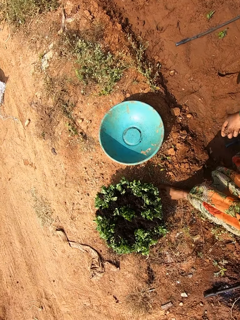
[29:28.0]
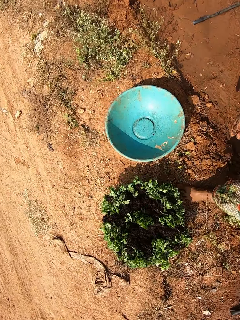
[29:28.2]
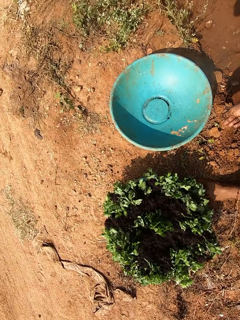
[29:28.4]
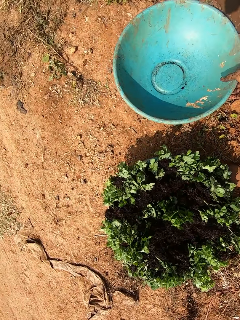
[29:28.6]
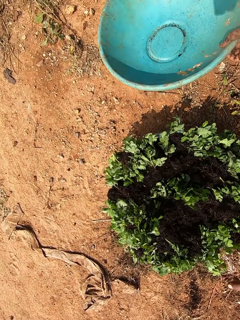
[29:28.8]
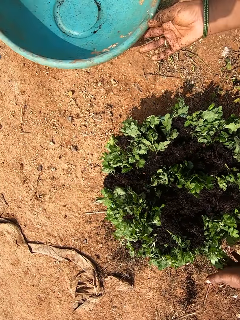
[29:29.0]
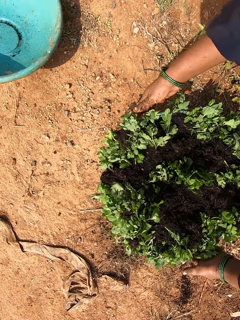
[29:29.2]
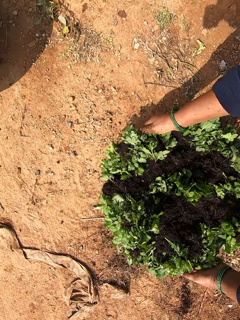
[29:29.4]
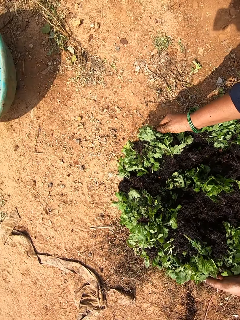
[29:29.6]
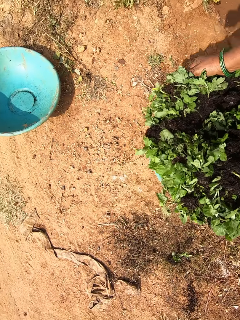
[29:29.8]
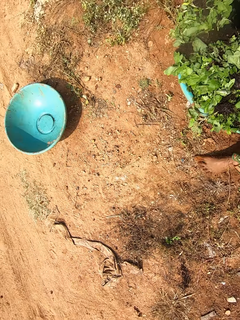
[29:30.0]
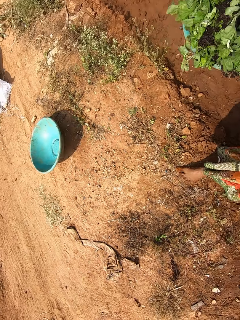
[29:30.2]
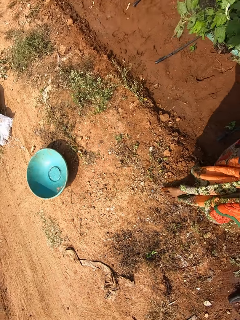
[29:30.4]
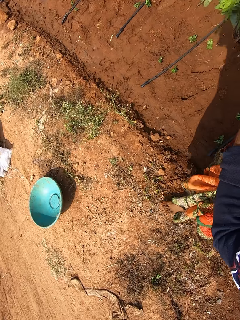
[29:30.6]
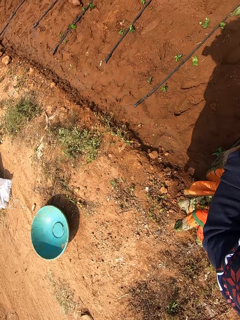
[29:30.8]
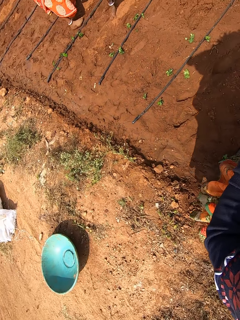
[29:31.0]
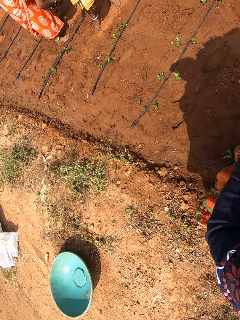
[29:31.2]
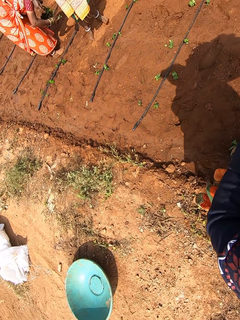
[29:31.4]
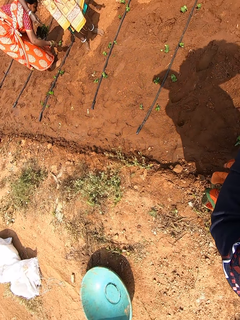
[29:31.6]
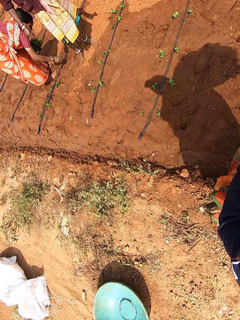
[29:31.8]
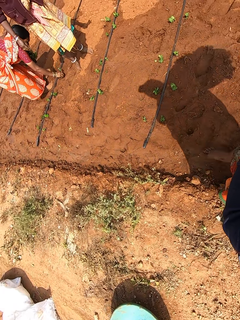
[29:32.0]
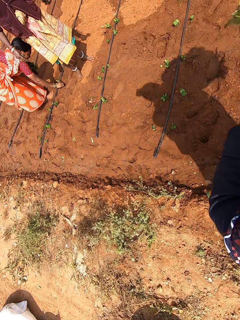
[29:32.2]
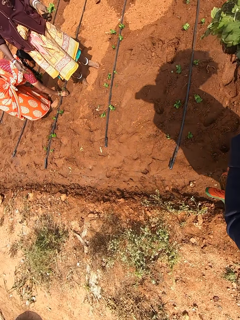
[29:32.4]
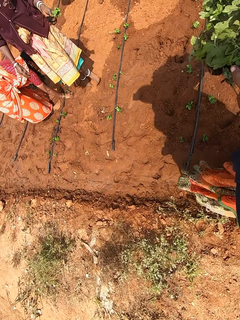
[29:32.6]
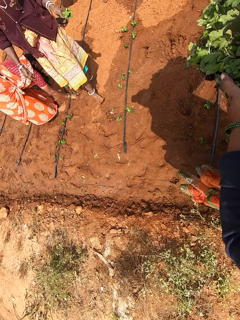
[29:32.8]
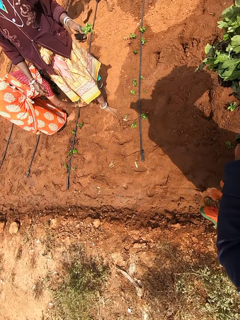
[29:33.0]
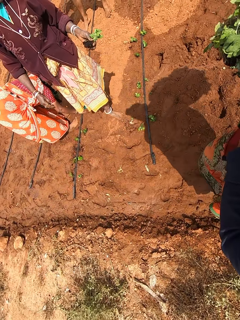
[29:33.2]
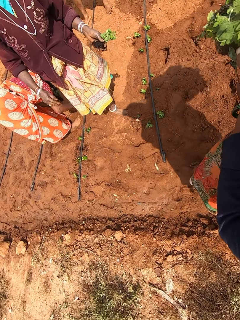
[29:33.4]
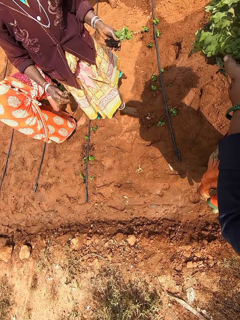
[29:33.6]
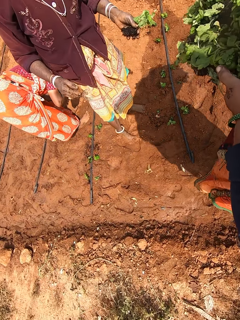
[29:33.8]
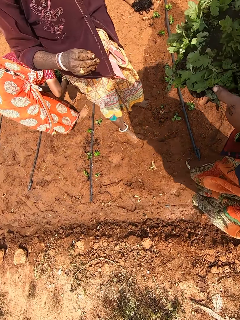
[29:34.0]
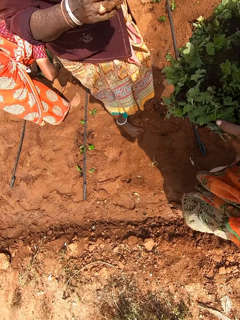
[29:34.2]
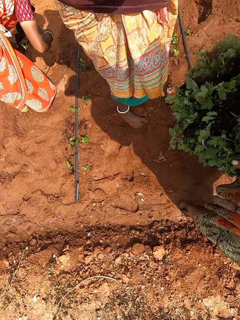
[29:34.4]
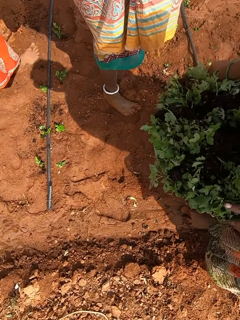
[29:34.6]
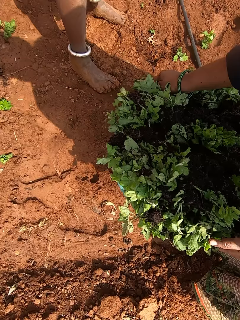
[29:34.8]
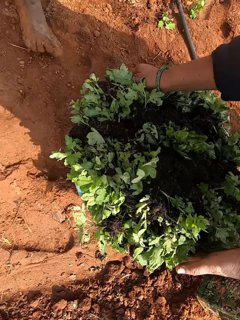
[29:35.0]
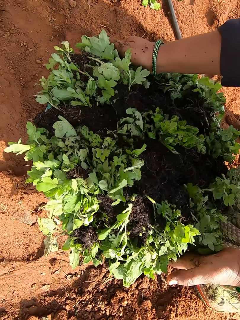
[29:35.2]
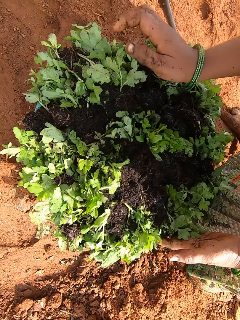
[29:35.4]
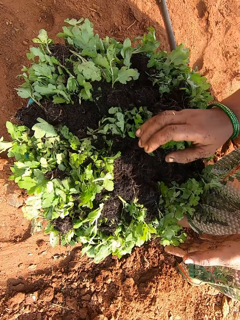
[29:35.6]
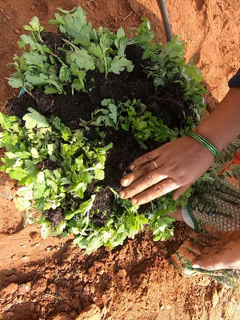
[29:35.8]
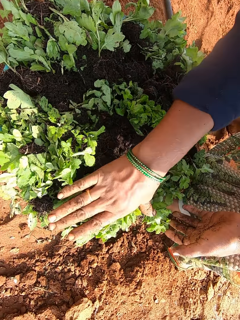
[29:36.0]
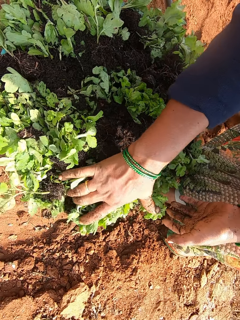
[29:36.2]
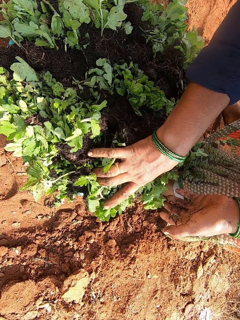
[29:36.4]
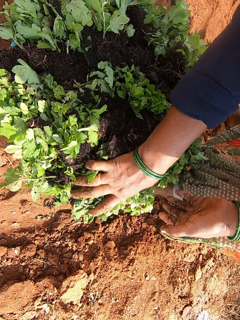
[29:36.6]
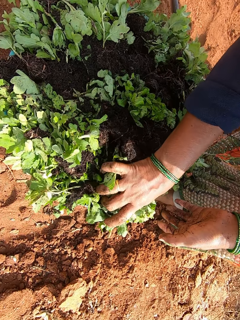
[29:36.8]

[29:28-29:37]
The camera wearer picks up the bowl or basin from the ground with her right hand. She throws the bowl on the ground with her right hand. She holds the bowl of seedlings with her left hand. She drags the basin on the ground. She holds the bowl of seedlings with both hands. She carries the bowl of seedlings from the ground with both hands. A woman picks a seedling from her left hand with her right hand and plants the seedling on the ground with her right hand. The camera wearer walks in the farm. Another woman interacts with the camera wearer. The camera wearer places the bowl of seedlings on the ground with both hands. A man interacts with the camera wearer. The camera wearer packs some seedlings from the bowl on the ground with her right hand.

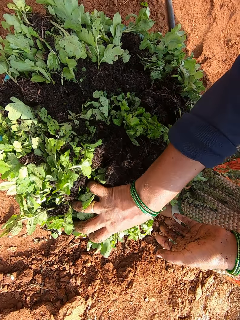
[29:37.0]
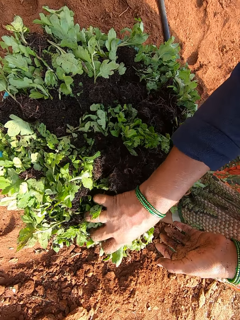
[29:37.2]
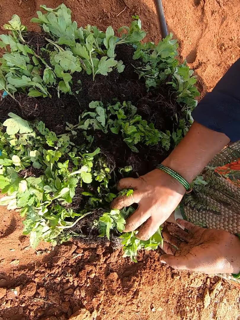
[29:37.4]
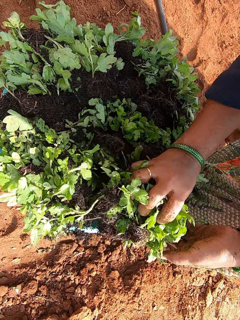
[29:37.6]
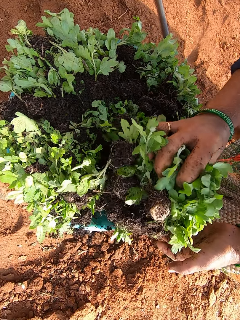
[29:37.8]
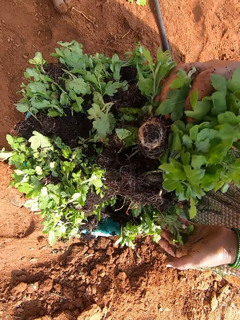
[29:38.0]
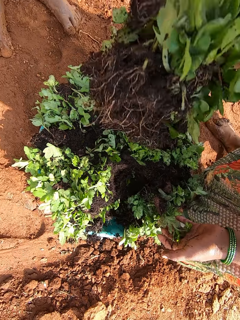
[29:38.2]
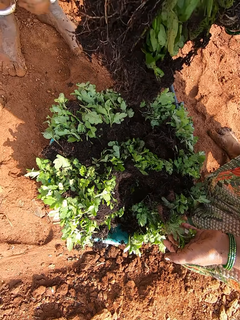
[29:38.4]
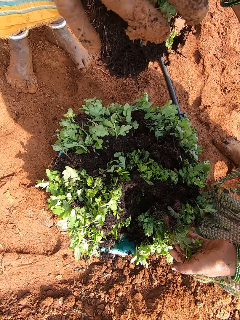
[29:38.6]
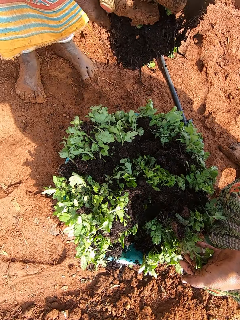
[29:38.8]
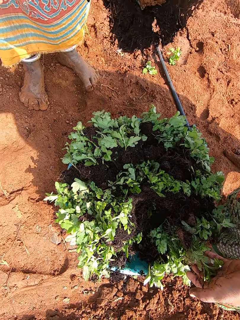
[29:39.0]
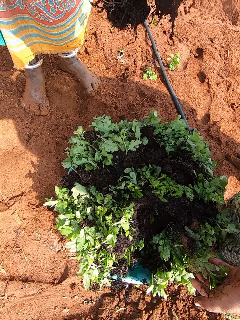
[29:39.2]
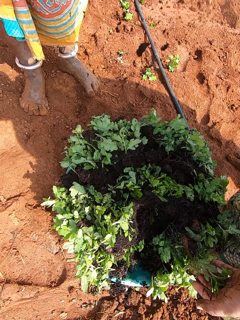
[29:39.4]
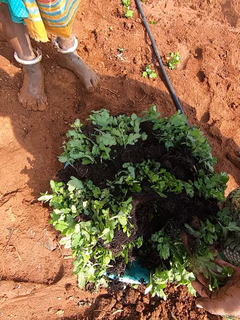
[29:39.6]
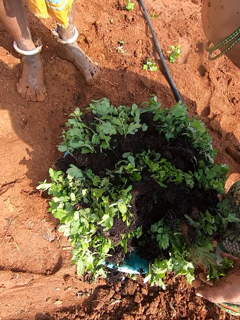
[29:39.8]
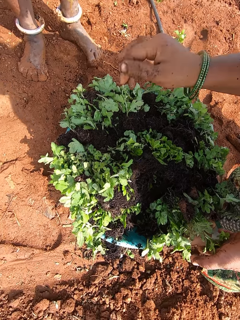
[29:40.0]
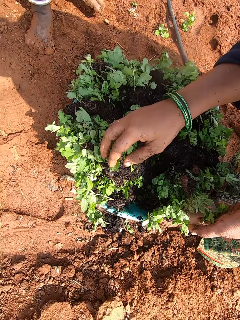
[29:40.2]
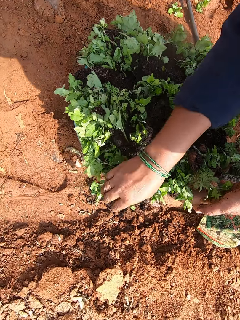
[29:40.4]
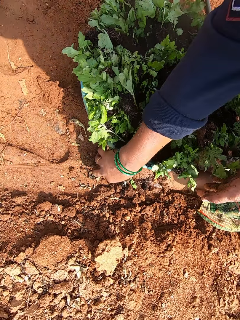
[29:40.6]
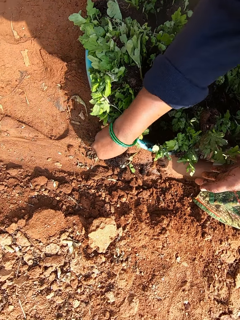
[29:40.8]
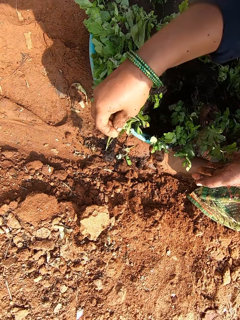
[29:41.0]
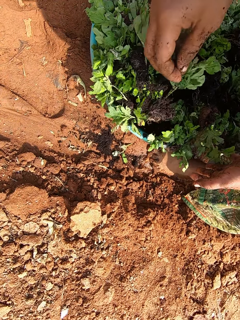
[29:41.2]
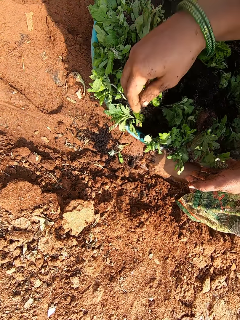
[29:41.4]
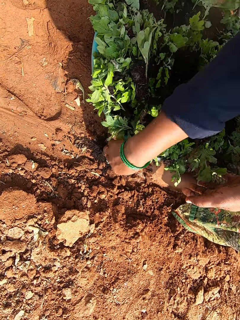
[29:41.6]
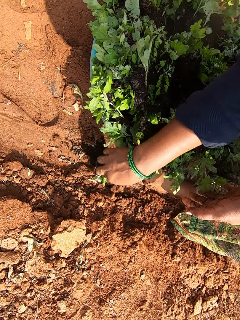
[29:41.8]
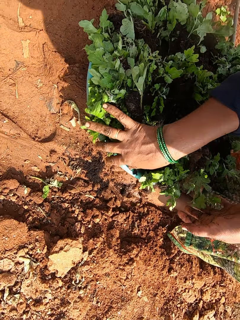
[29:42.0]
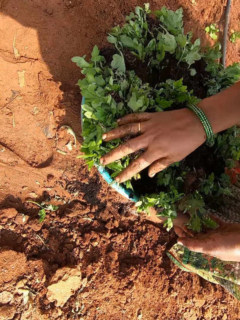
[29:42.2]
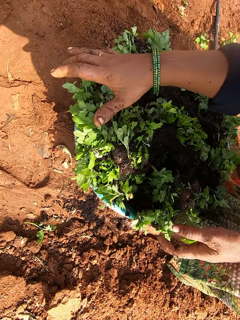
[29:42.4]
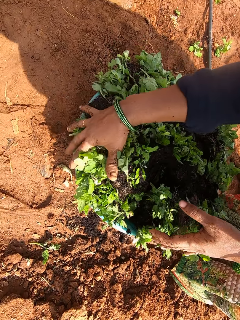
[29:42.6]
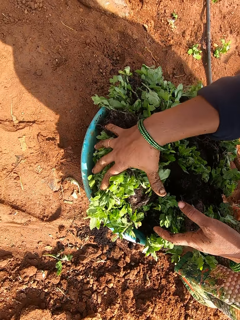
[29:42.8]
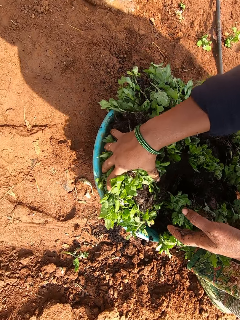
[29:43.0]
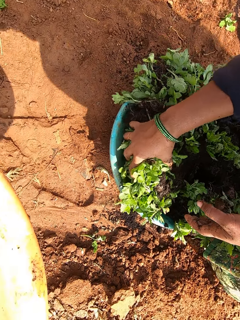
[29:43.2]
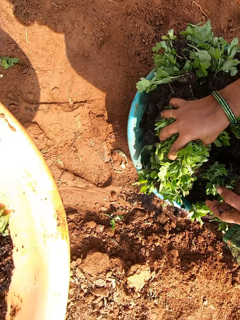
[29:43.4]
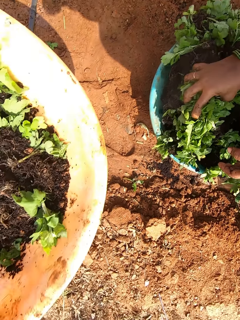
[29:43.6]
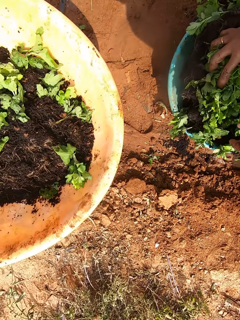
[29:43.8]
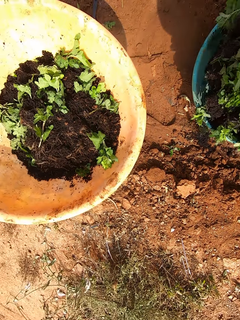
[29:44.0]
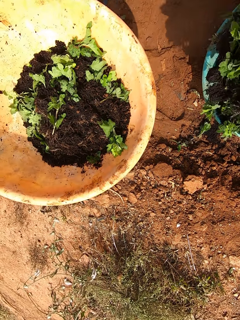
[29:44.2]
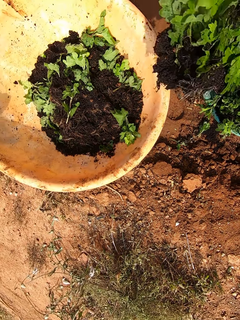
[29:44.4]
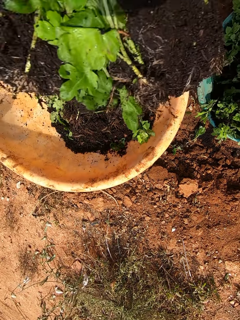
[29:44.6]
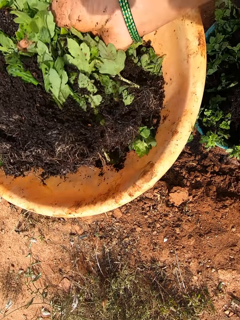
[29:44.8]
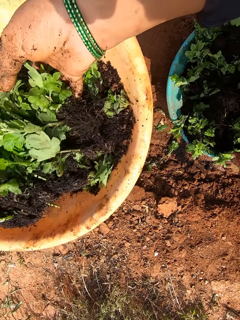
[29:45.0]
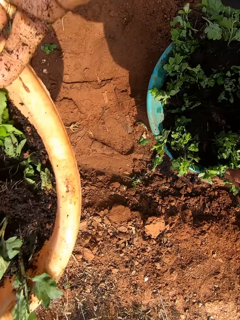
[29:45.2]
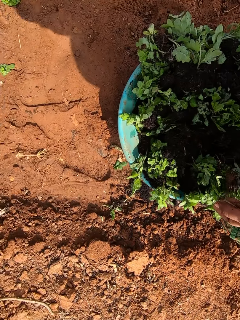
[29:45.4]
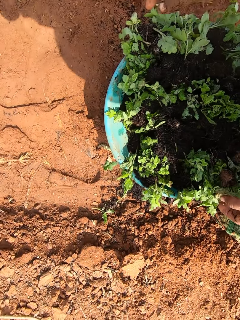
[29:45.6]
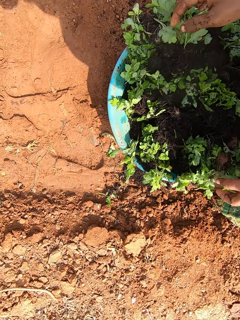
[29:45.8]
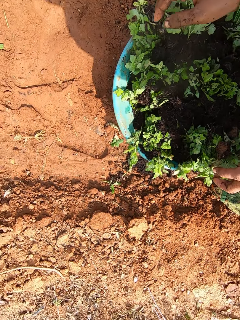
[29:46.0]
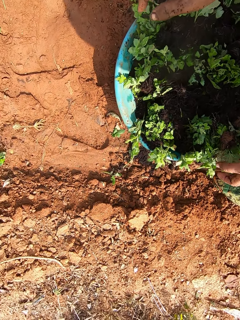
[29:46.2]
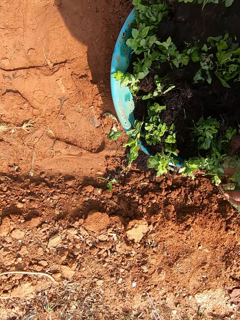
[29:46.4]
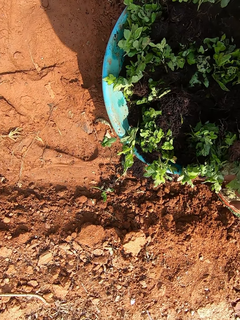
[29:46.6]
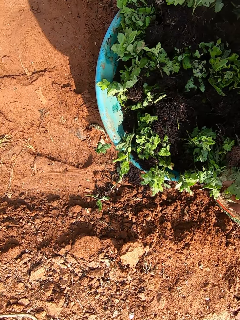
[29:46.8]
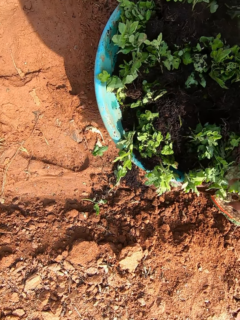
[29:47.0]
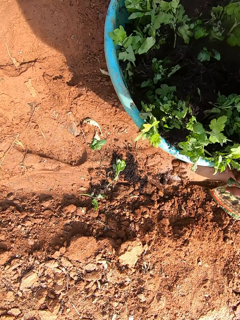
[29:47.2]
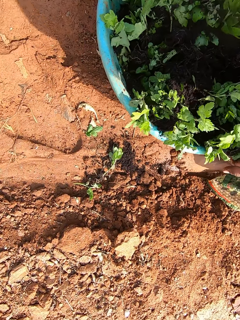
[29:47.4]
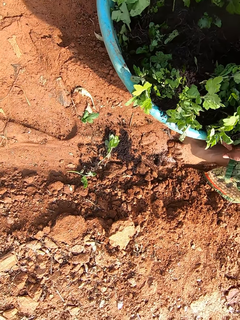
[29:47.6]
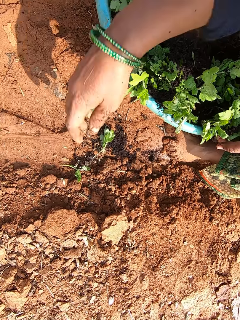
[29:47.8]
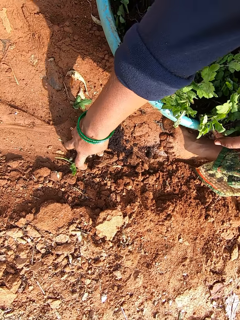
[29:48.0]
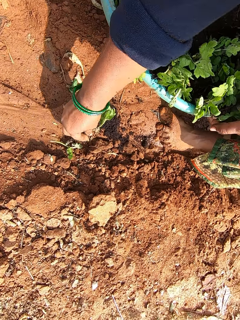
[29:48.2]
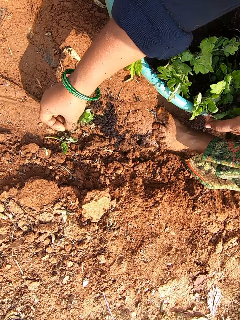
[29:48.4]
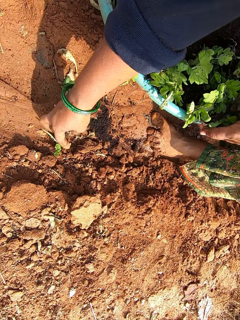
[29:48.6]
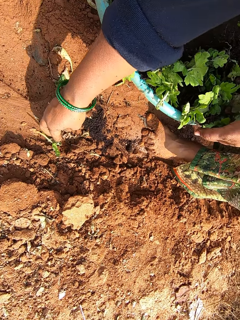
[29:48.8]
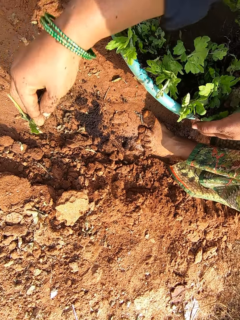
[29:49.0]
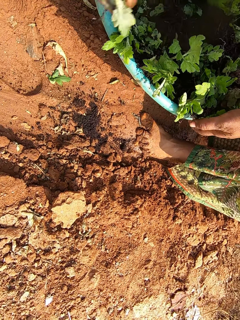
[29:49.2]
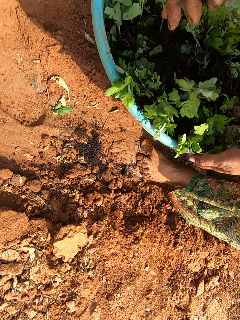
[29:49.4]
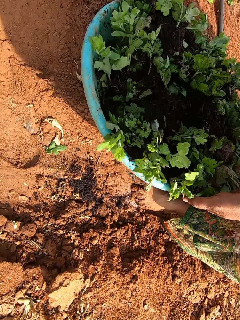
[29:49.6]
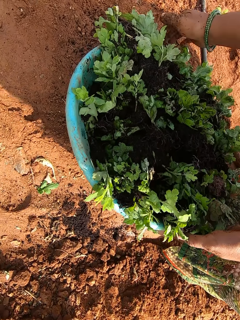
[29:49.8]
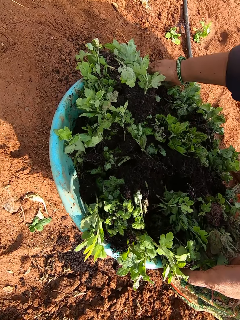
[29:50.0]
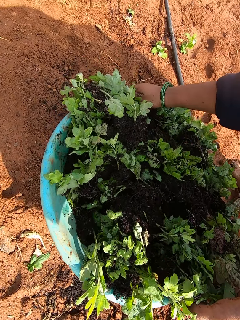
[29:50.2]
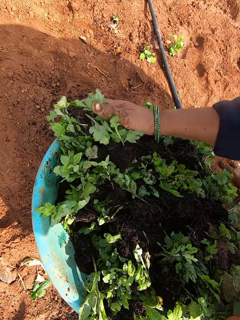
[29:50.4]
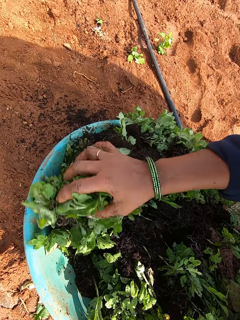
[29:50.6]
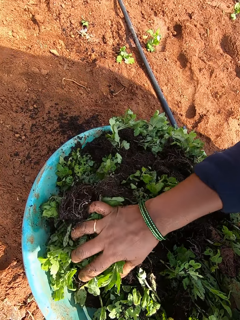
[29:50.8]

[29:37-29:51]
The camera wearer picks plants. A woman collects the seedlings from the camera wearer with both hands. The camera wearer hands the woman plants. She picks a seedling from the ground with her right hand. She throws the seedling in the bowl or basin of seedlings with her right hand. She picks a seedling from the ground with her right hand. She throws the seedling on the ground with her right hand. She places the plants in the basin. She packs some seedlings from the bowl on the ground with her right hand. A man holds the bowl with both hands. The camera wearer picks plants. She puts the seedlings in the bowl with the man with her right hand. She holds the bowl of seedlings on the ground with both hands. She picks up the basin. She holds the bowl of seedlings on the ground with her left hand and picks some seedlings from the ground with her right hand. She puts the seedlings into the bowl on the ground with her right hand. She holds the bowl of seedlings on the ground with both hands. She holds the bowl of seedlings on the ground with her left hand.
